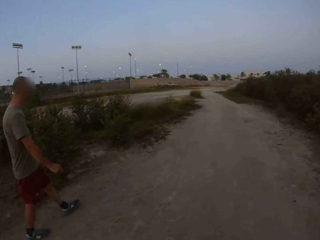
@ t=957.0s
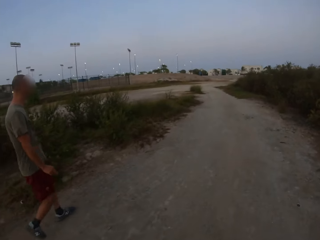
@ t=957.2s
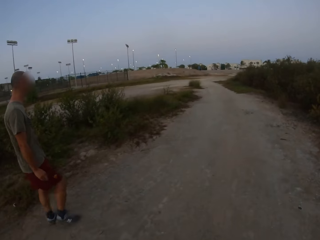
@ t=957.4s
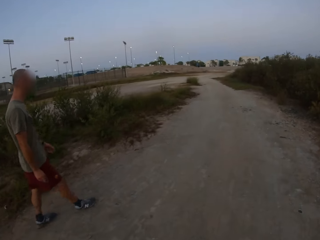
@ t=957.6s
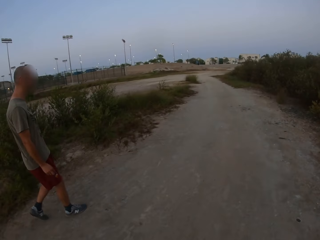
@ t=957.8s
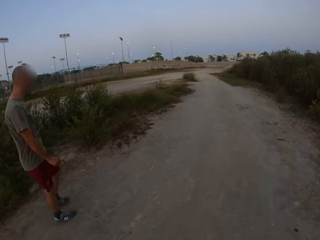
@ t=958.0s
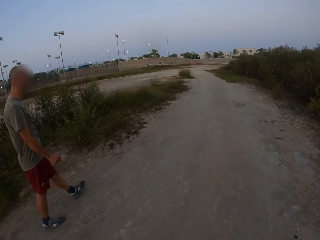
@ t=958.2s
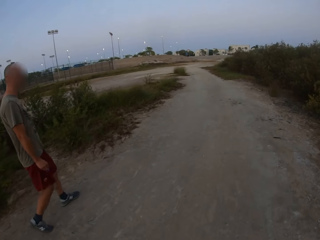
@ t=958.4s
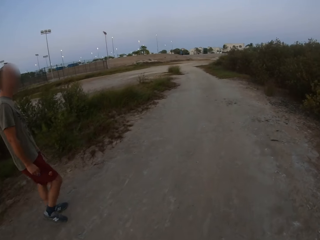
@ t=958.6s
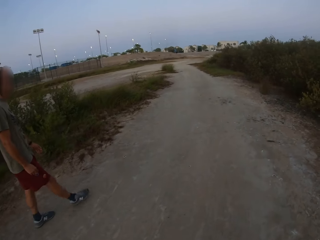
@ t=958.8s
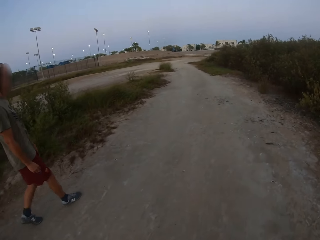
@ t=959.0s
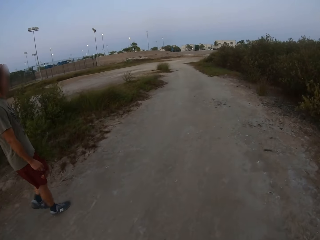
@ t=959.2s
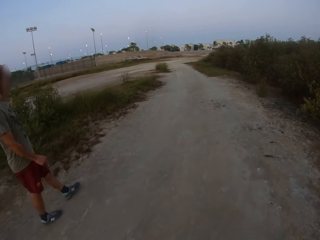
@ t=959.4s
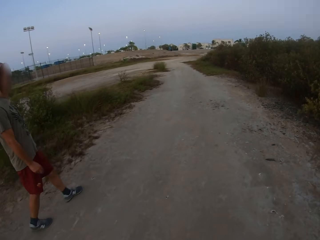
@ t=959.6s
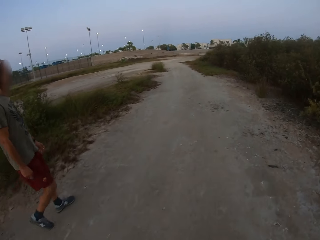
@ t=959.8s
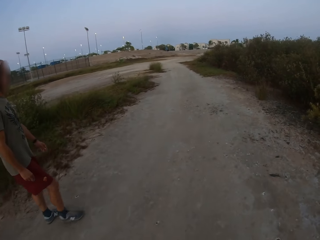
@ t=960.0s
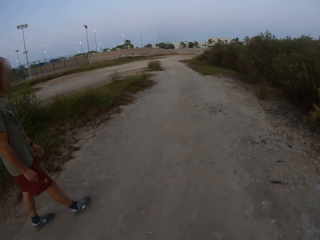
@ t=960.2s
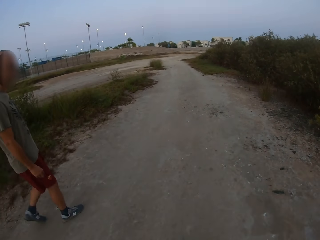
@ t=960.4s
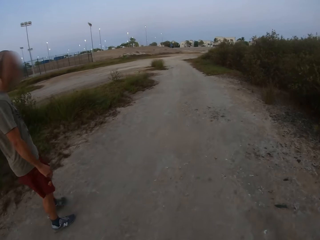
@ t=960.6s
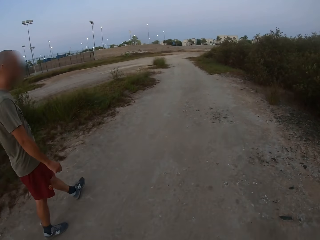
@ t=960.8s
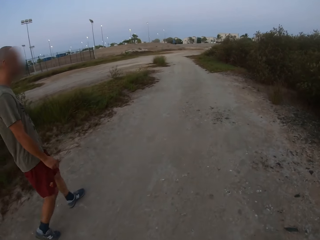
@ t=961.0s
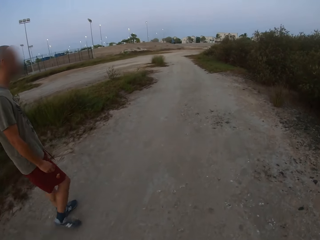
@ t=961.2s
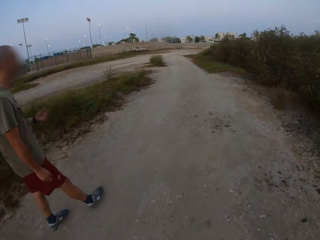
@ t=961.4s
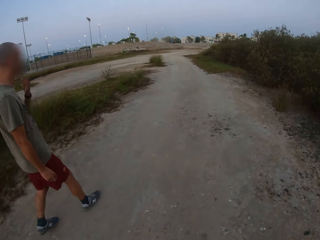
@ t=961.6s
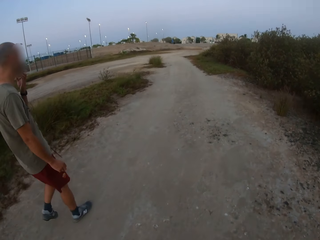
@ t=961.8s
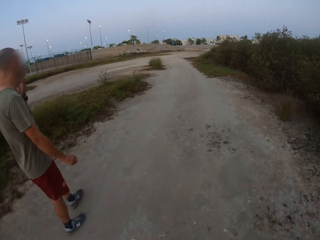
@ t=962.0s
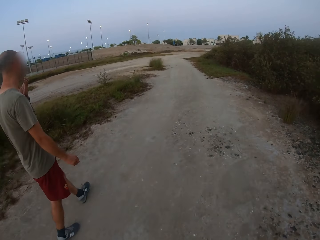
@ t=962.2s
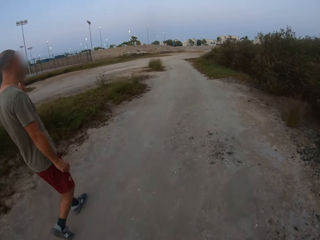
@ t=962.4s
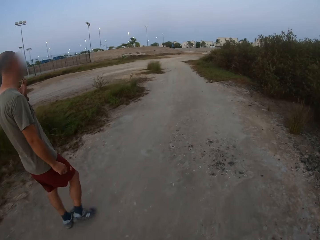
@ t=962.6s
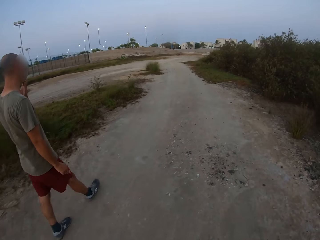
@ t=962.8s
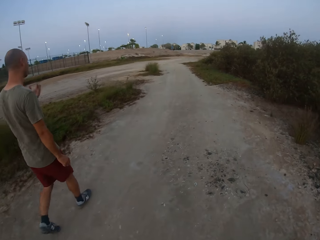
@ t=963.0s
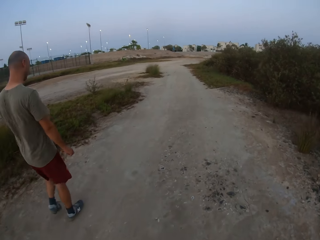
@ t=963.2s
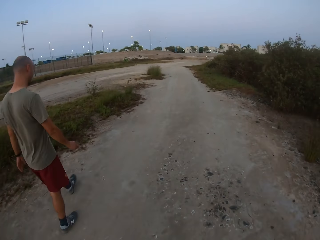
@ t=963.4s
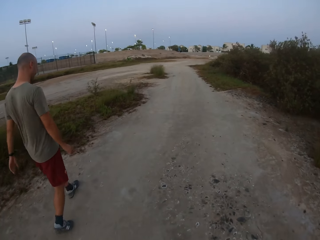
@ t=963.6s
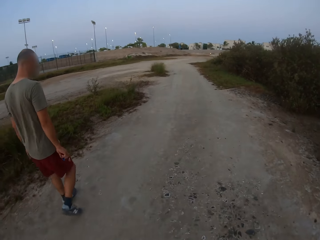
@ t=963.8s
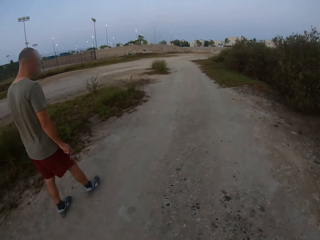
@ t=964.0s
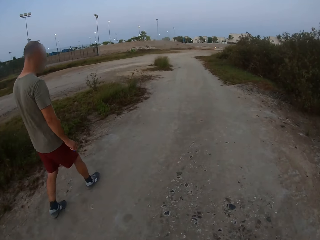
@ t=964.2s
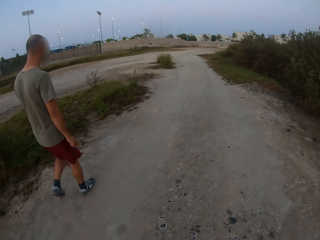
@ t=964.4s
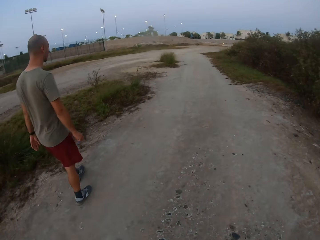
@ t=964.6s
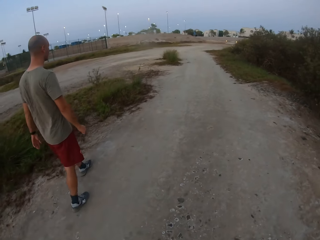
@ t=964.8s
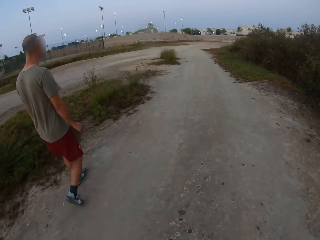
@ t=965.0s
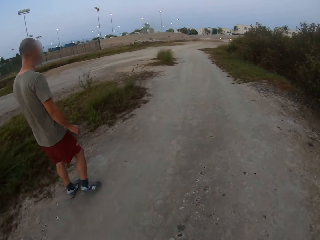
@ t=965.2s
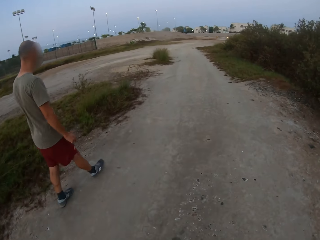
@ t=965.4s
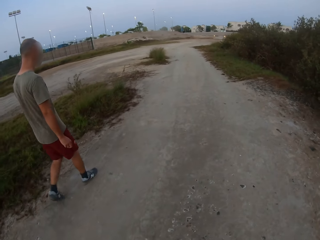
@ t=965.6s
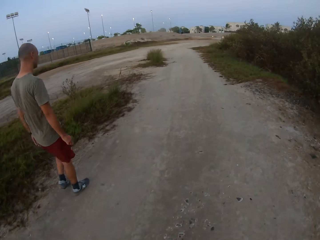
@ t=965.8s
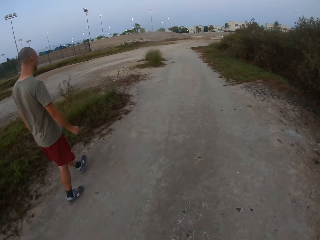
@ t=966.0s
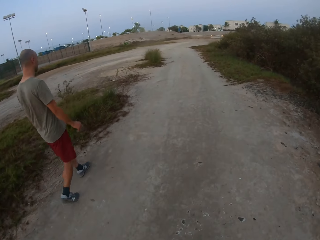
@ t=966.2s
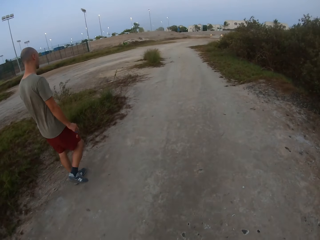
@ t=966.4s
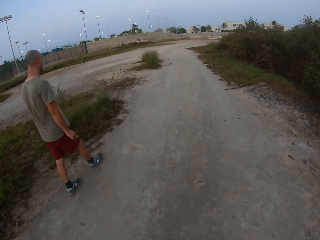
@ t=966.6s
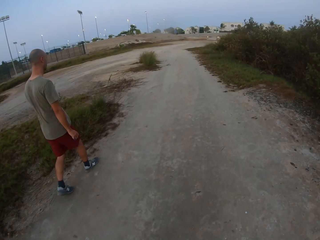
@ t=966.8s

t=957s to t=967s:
A man scratches his face.

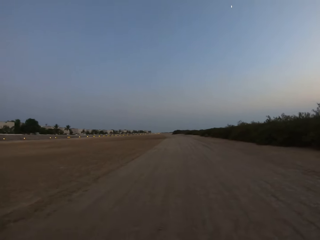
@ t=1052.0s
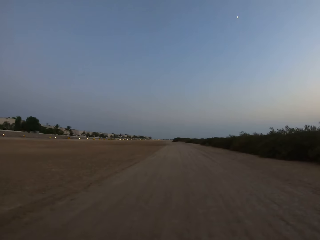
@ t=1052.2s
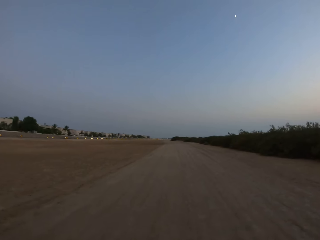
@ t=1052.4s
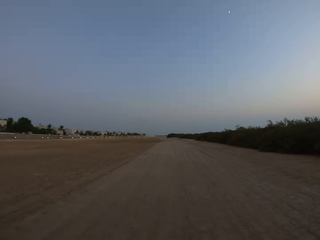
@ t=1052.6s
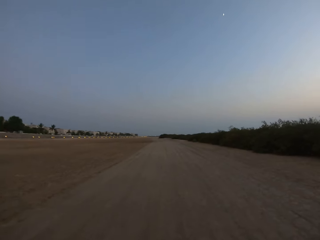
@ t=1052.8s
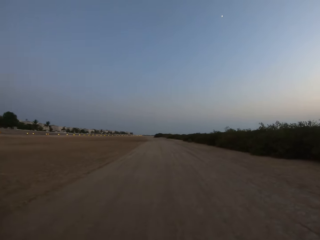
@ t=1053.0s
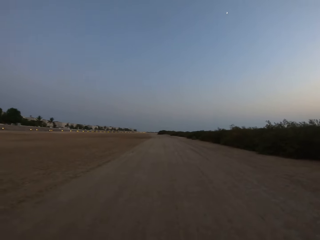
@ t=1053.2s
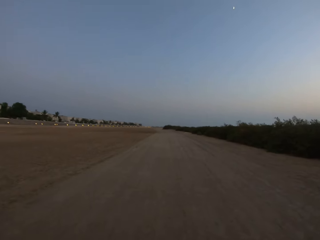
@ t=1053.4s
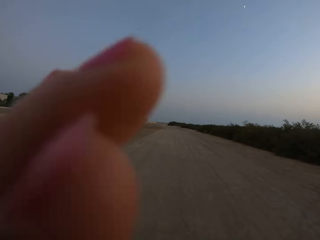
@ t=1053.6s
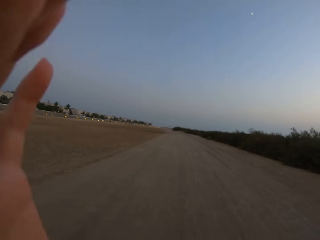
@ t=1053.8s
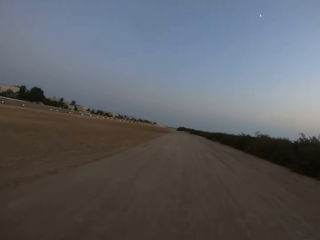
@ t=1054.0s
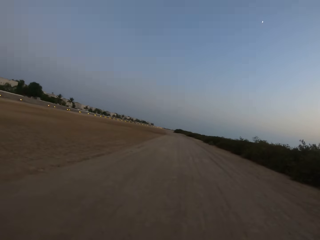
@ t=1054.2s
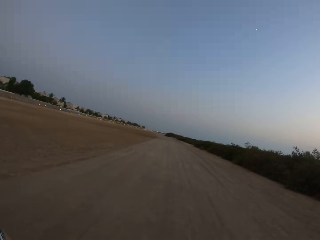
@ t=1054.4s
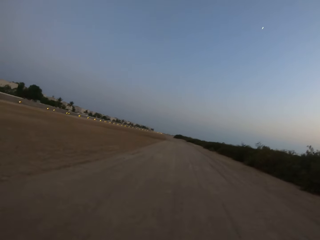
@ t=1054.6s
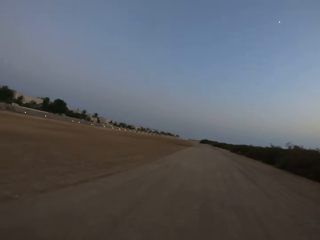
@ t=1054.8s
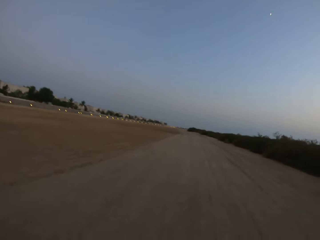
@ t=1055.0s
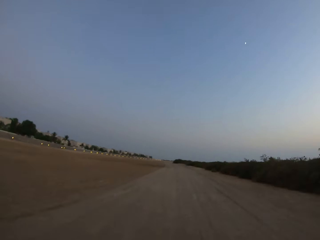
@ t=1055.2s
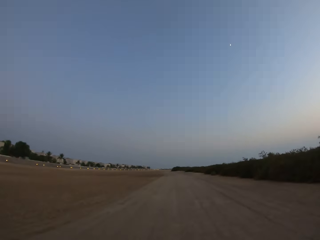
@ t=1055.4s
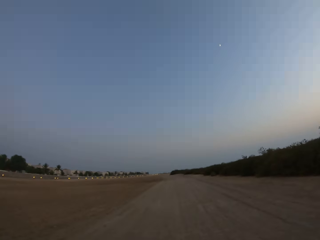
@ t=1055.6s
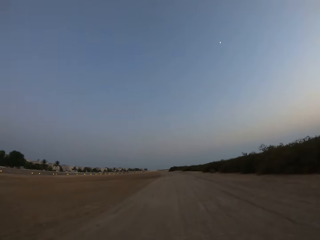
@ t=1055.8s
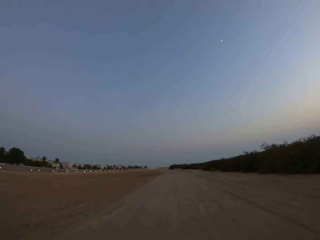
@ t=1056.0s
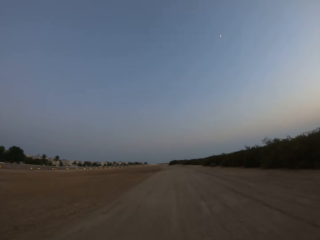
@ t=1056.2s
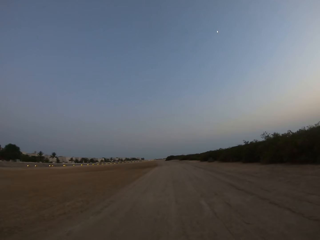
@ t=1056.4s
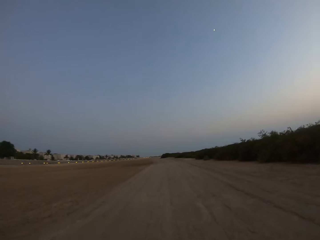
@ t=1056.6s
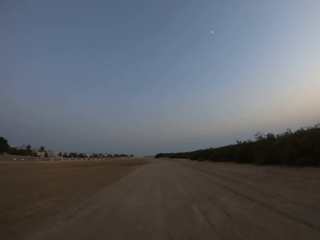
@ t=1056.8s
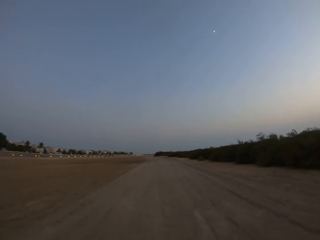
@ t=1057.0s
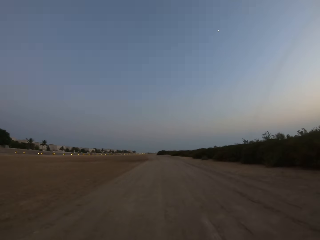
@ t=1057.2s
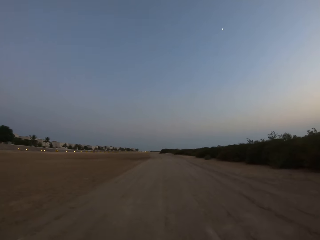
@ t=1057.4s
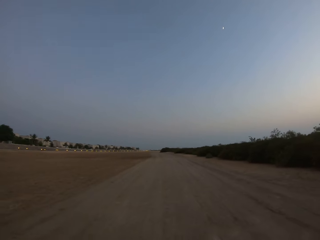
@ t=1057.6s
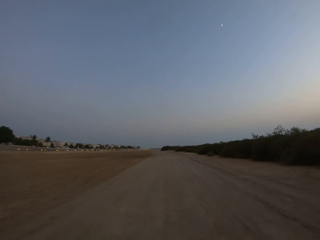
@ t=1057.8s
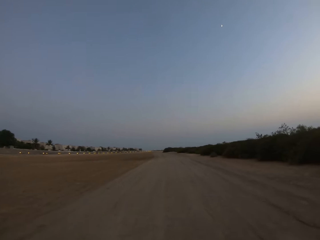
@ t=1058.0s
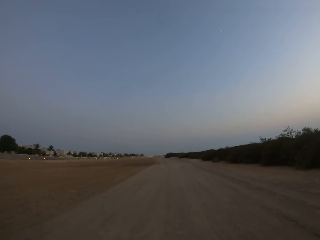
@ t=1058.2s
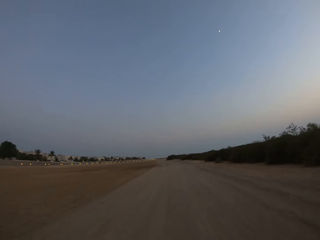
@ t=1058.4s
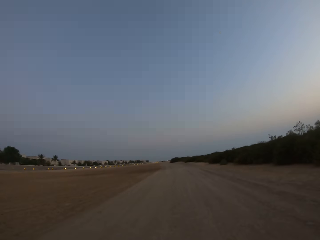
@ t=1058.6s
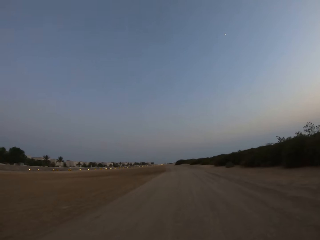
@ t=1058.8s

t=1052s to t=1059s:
The camera wearer moves their left hand.

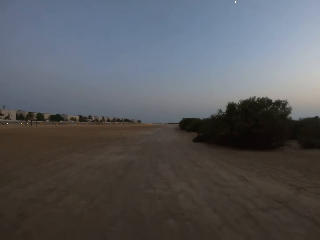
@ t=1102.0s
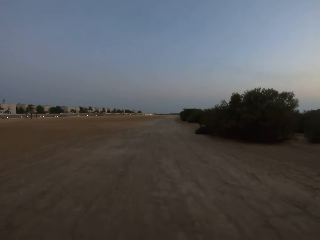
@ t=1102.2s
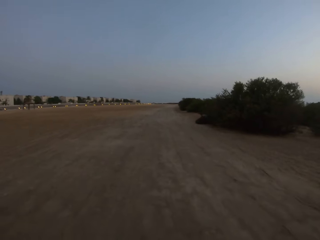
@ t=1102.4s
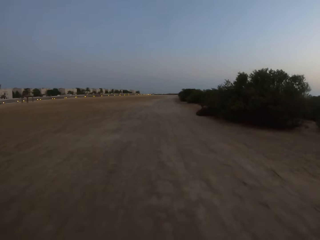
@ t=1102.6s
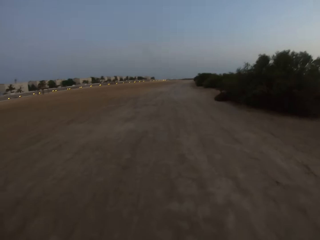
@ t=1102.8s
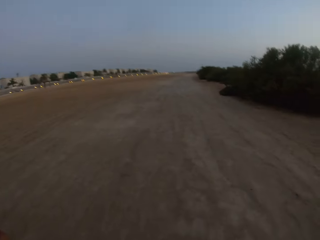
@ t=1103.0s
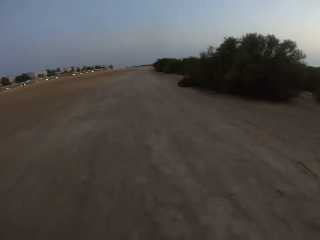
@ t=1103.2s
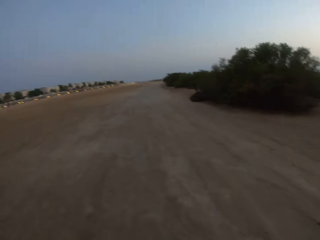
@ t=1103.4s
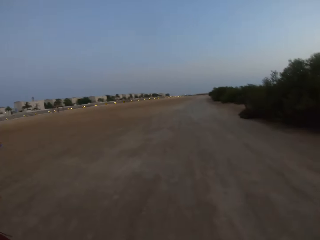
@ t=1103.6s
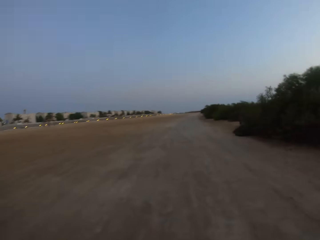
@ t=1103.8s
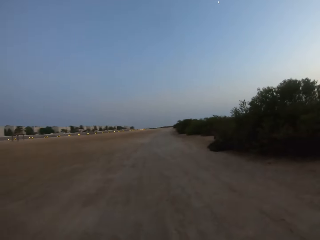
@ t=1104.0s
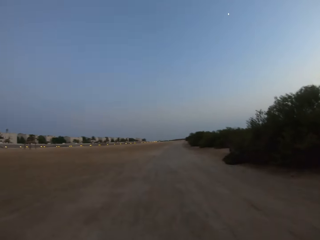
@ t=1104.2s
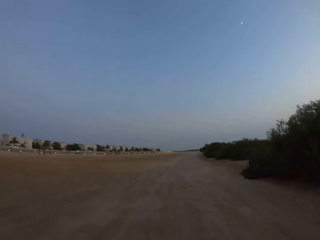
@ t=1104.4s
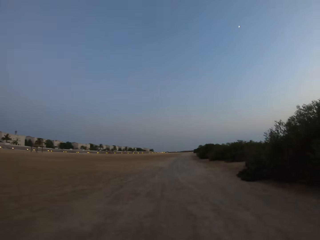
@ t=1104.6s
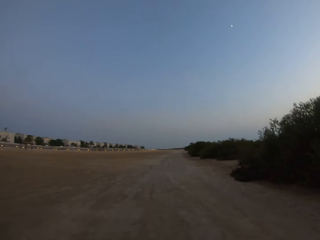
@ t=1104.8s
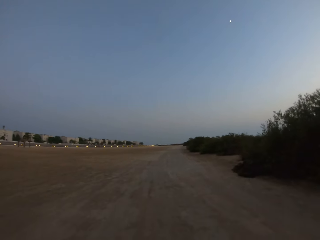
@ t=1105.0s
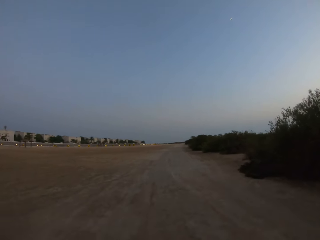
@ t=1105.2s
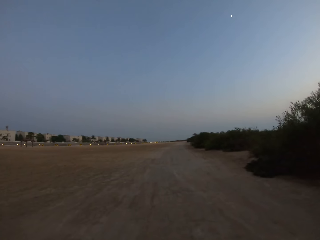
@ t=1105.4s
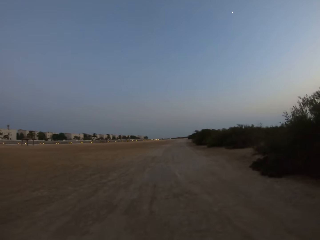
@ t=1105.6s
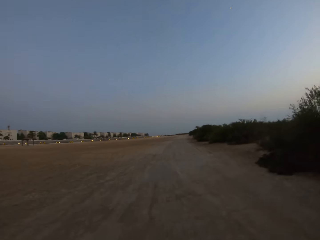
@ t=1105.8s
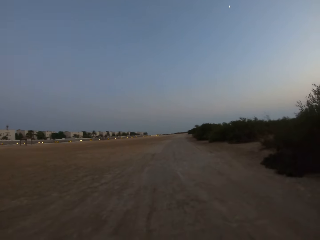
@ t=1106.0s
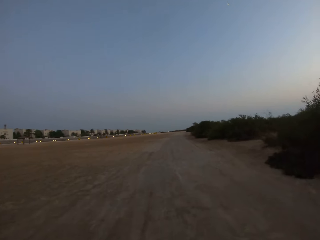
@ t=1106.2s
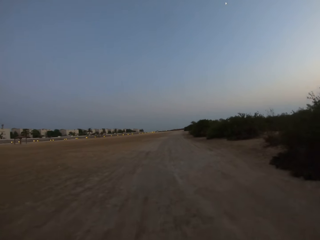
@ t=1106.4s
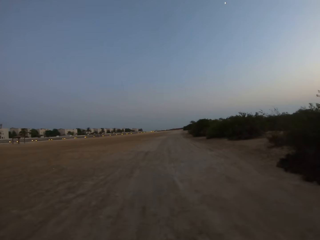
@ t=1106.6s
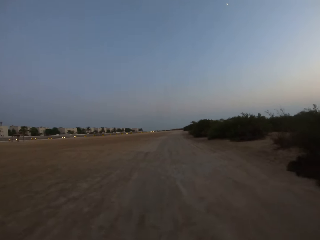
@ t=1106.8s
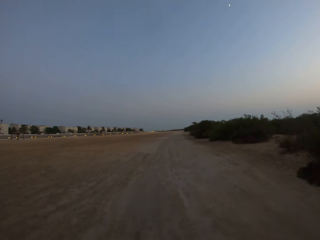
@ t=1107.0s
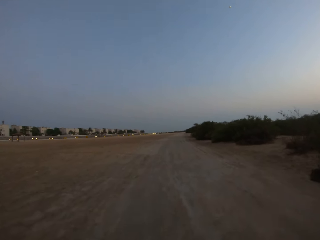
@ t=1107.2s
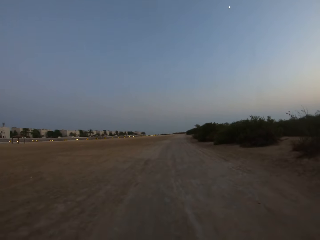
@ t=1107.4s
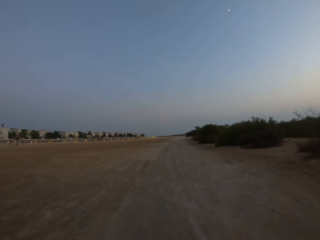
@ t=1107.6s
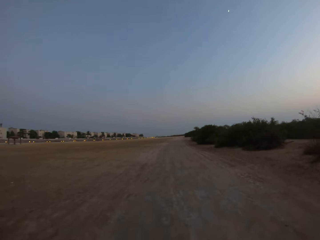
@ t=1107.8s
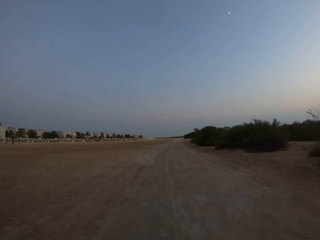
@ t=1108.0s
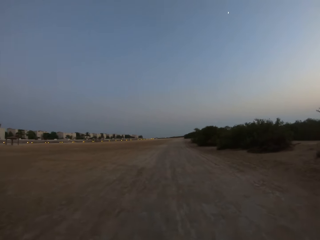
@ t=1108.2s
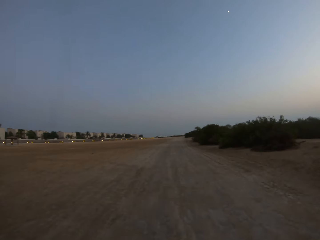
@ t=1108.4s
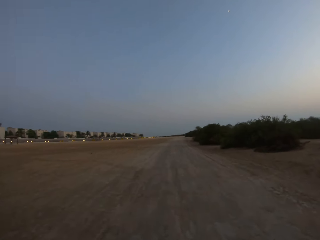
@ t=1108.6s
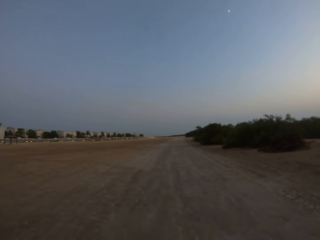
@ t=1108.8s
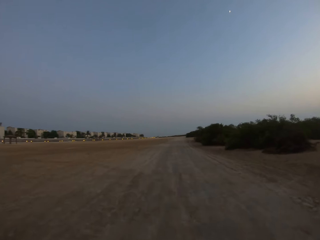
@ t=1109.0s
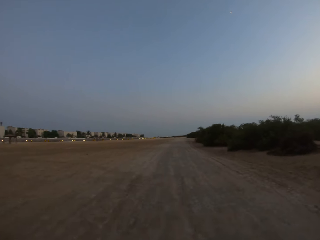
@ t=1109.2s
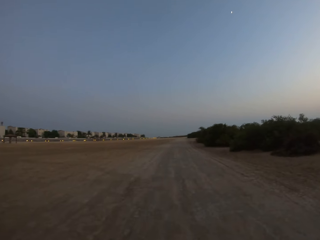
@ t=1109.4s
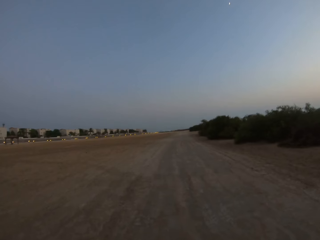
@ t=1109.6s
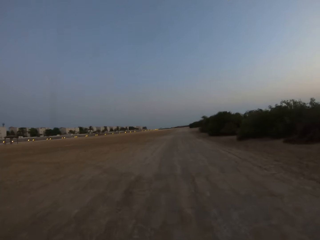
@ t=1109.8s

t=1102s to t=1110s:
The camera wearer moves the hand.
